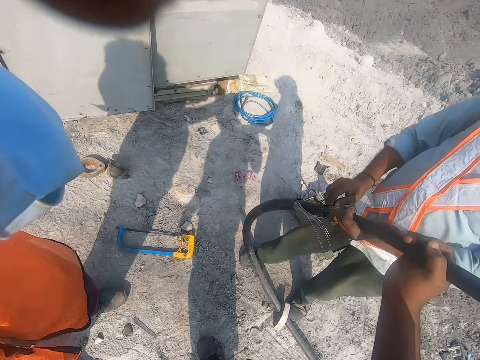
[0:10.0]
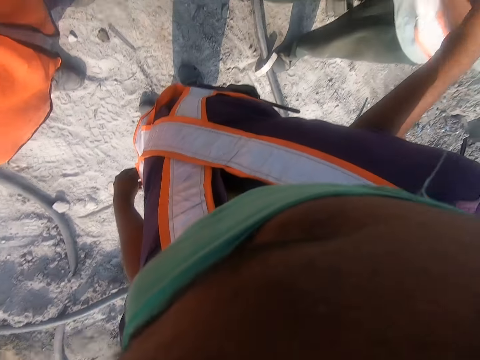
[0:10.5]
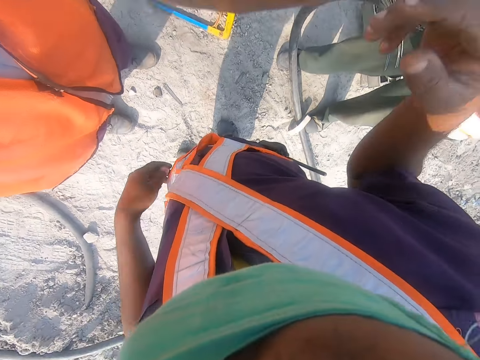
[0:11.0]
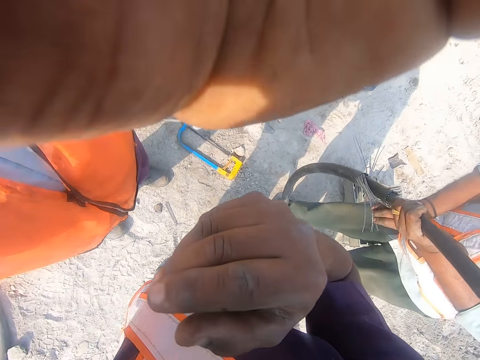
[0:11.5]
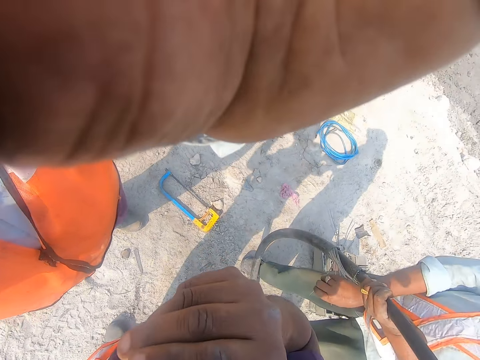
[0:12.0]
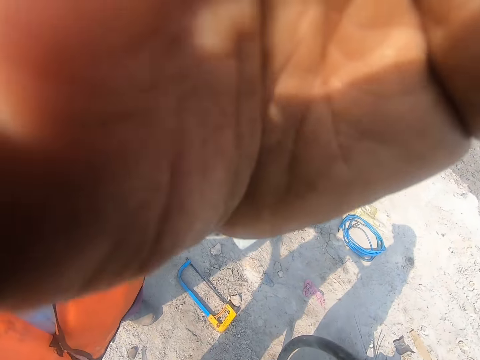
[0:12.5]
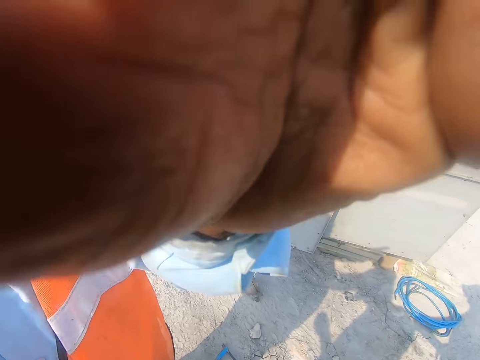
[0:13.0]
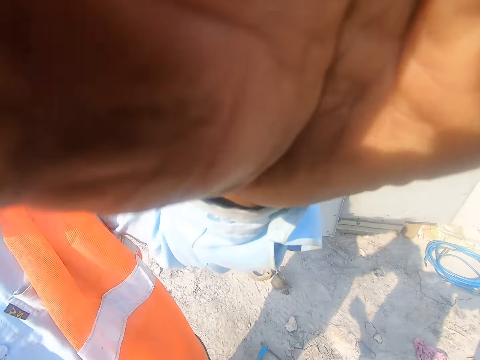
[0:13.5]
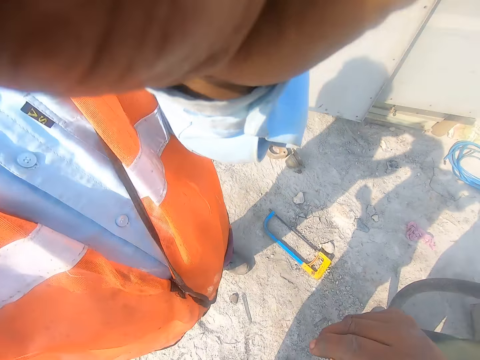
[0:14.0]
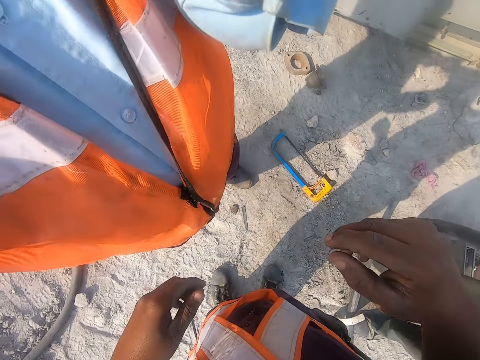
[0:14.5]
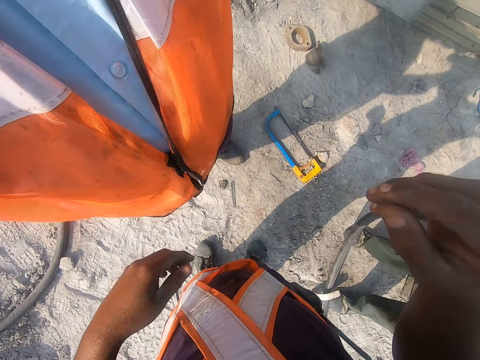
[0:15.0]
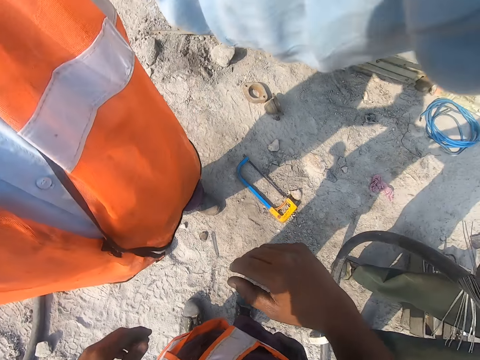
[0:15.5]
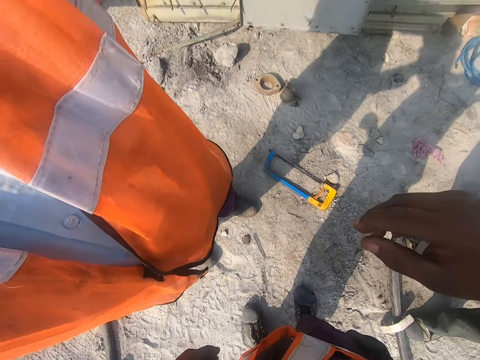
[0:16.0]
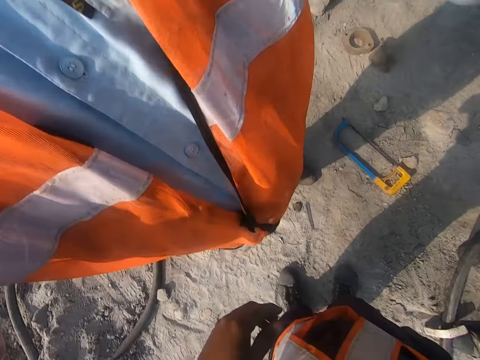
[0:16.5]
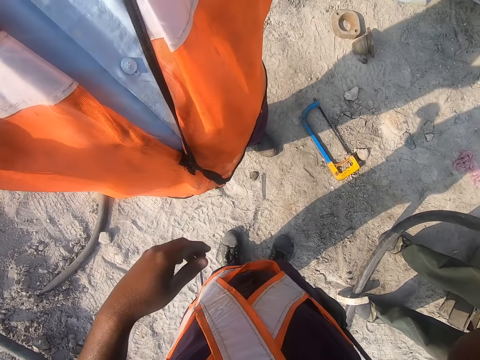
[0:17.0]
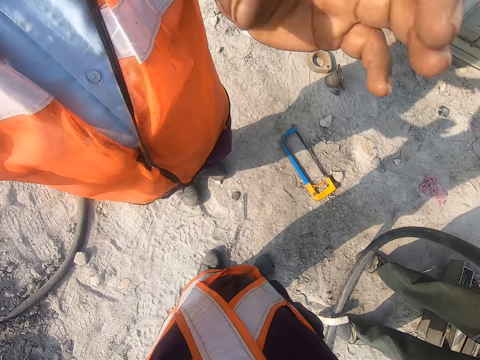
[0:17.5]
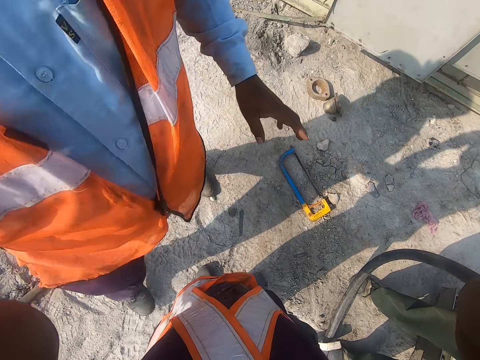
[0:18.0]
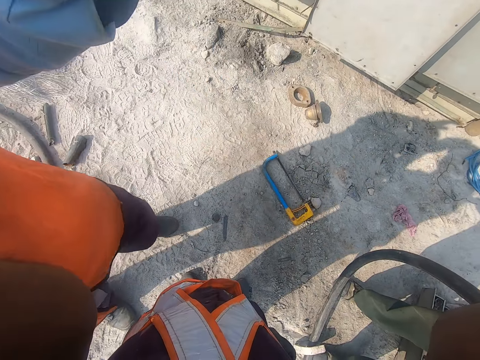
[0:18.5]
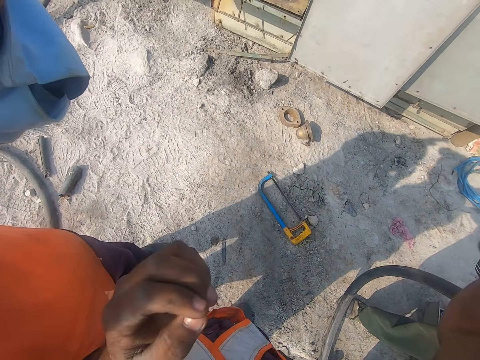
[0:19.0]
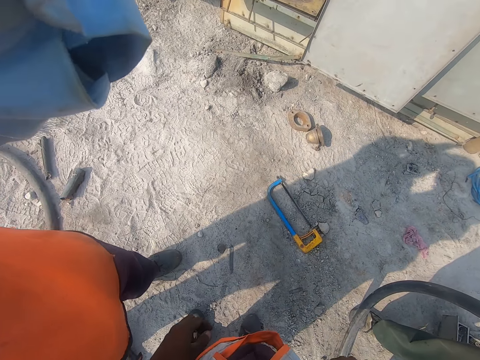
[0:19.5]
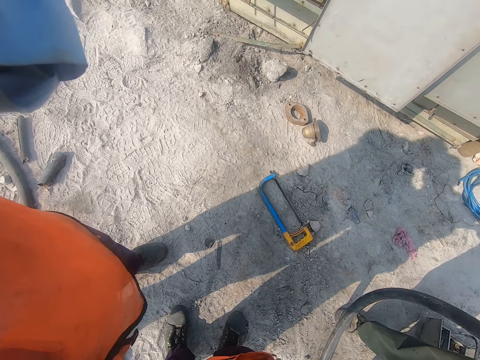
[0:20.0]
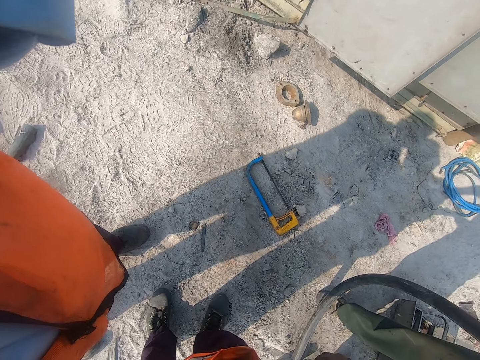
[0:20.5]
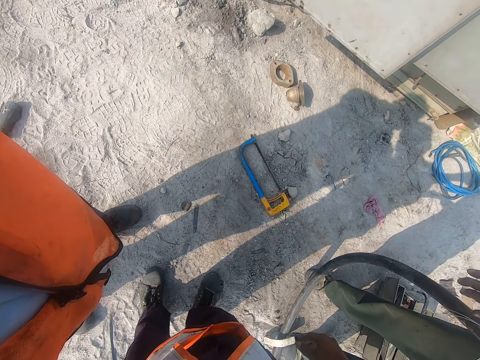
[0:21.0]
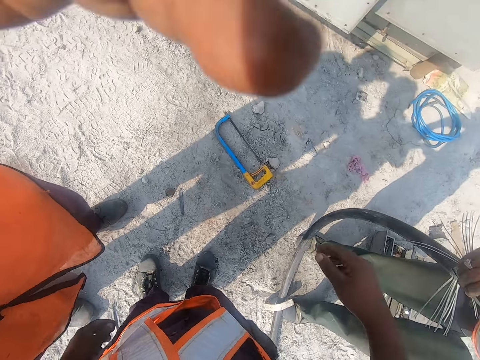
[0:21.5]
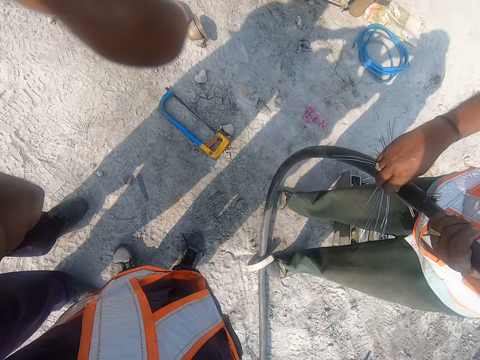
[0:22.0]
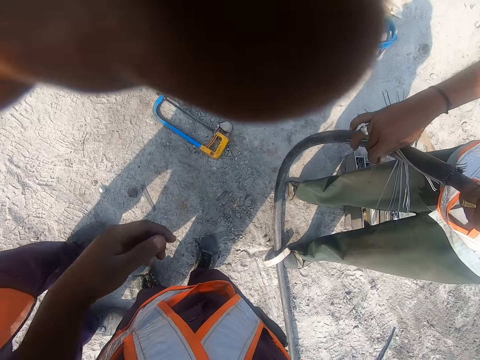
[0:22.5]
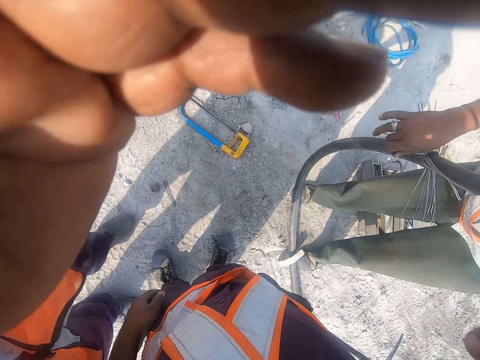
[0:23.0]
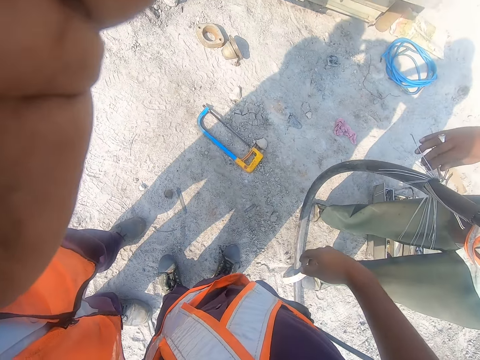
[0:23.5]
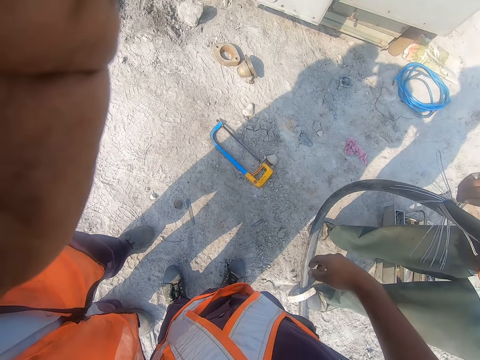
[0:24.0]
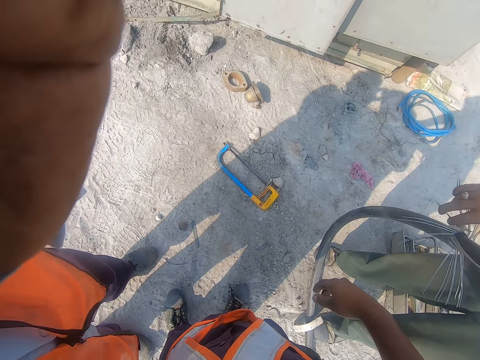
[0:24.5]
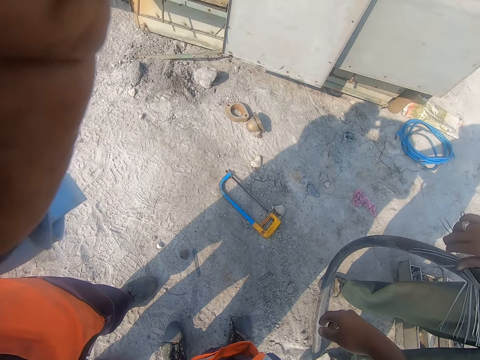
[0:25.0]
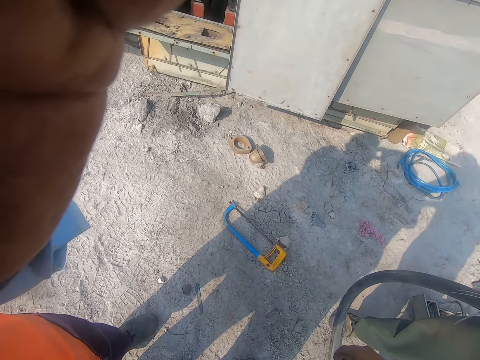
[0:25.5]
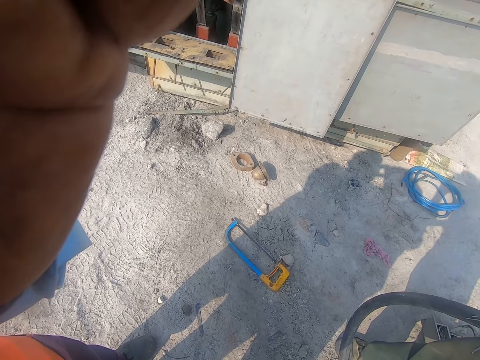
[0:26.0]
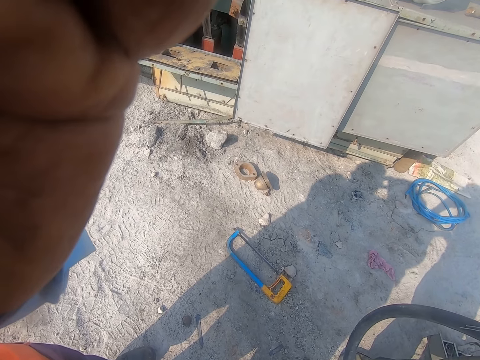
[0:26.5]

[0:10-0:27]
The camera wearer converses with a man and another man. A man puts the camera on the camera wearer. The man adjusts the camera for the camera wearer. The second man fixes the wire on the pipe.

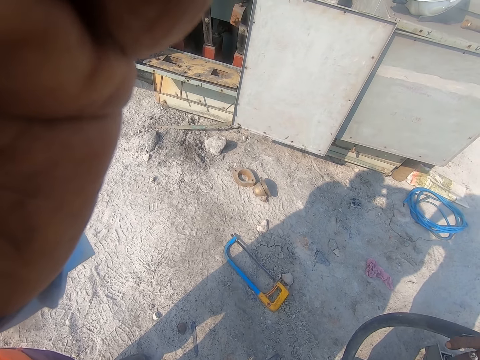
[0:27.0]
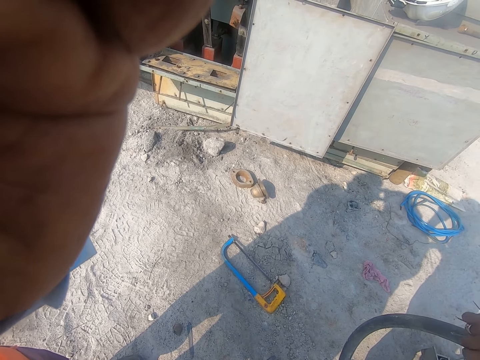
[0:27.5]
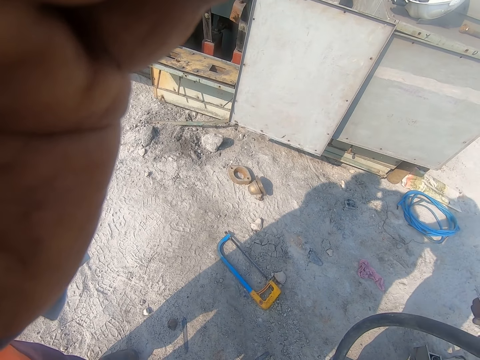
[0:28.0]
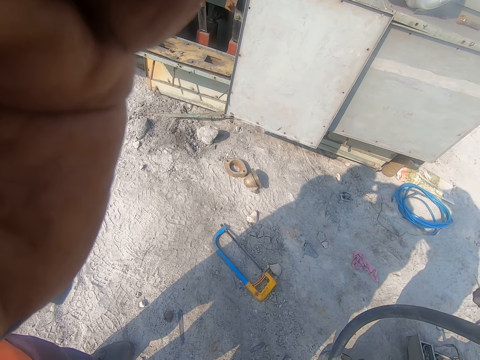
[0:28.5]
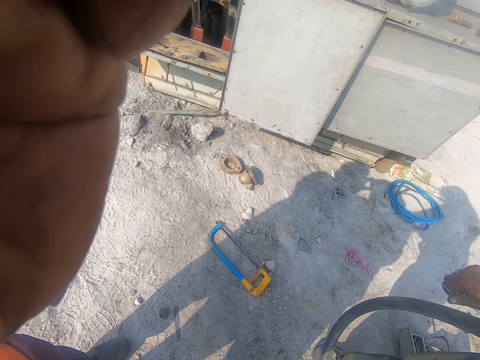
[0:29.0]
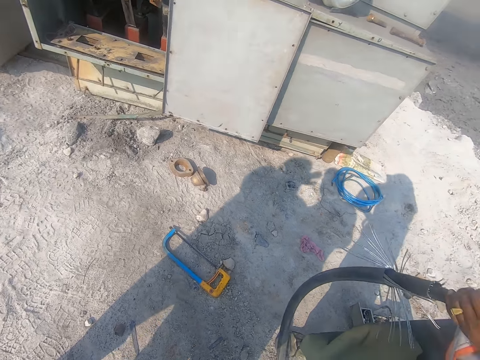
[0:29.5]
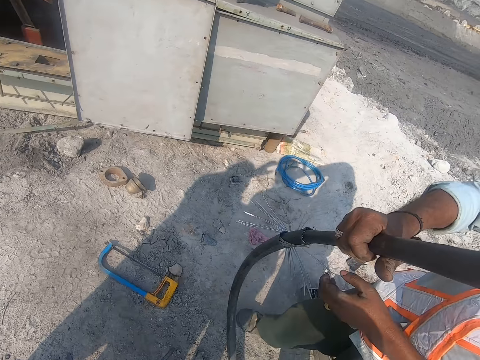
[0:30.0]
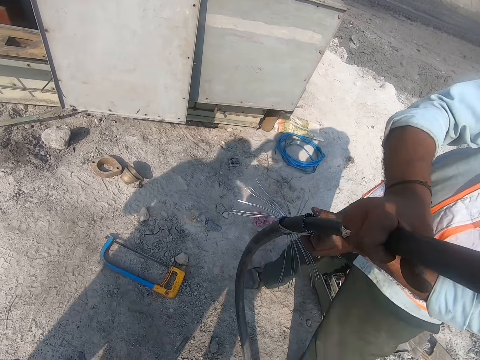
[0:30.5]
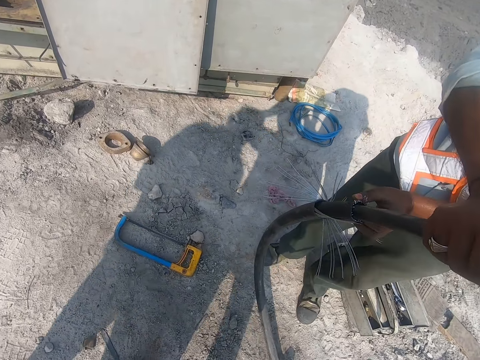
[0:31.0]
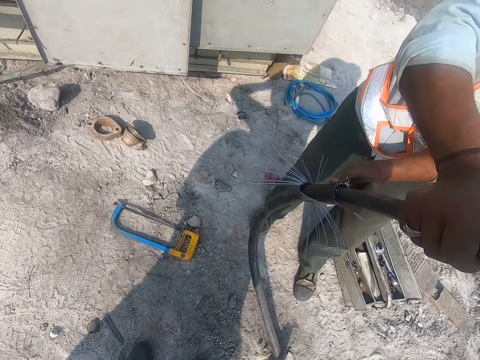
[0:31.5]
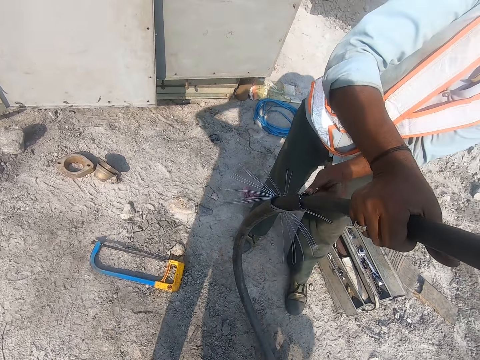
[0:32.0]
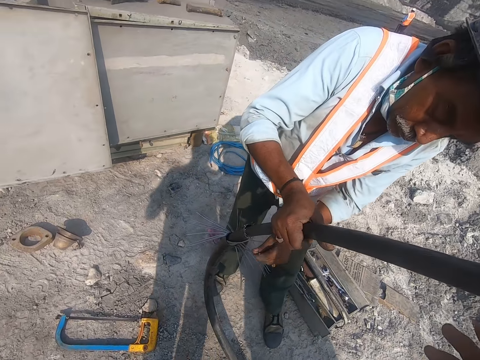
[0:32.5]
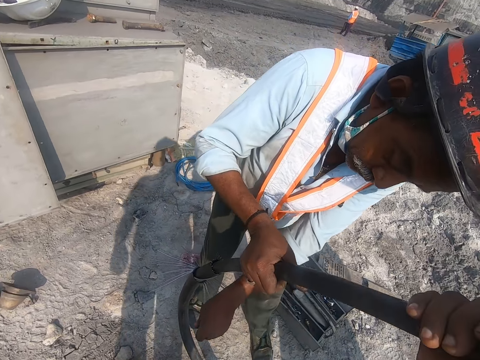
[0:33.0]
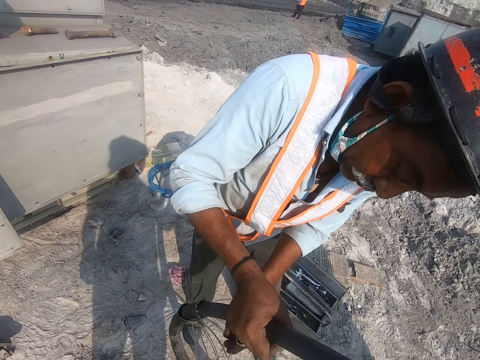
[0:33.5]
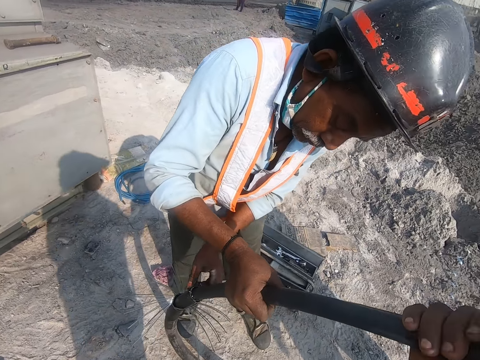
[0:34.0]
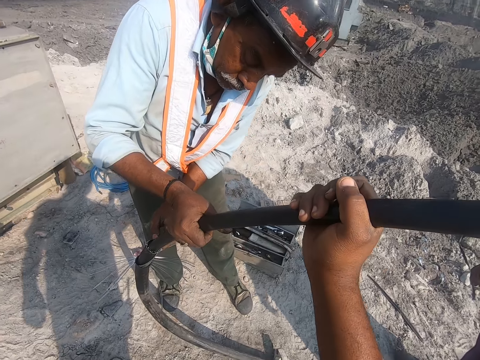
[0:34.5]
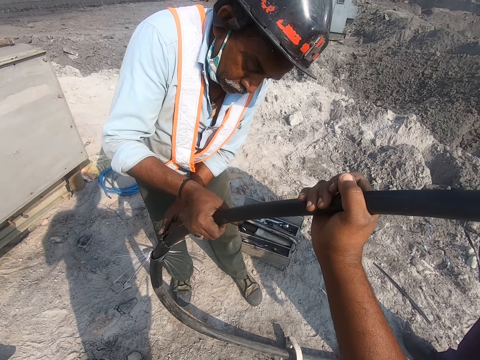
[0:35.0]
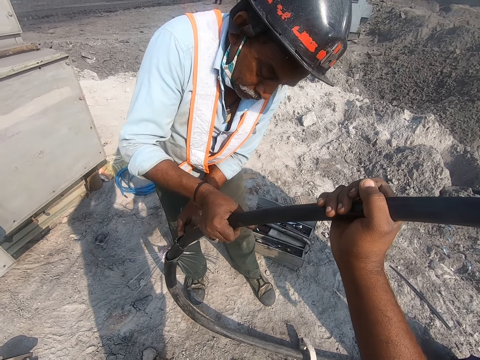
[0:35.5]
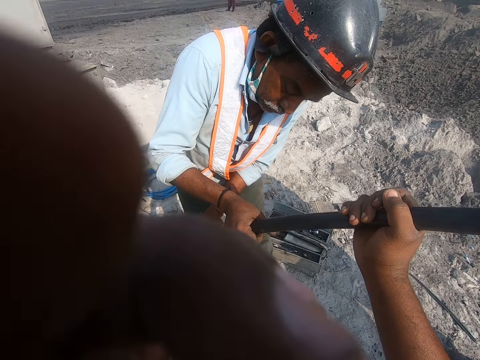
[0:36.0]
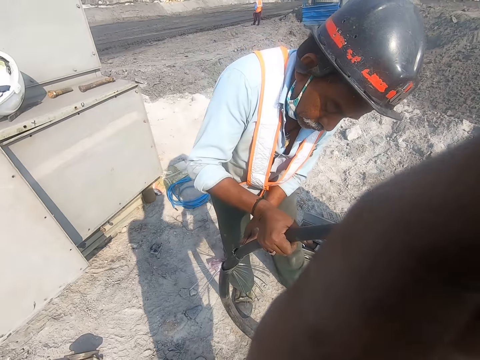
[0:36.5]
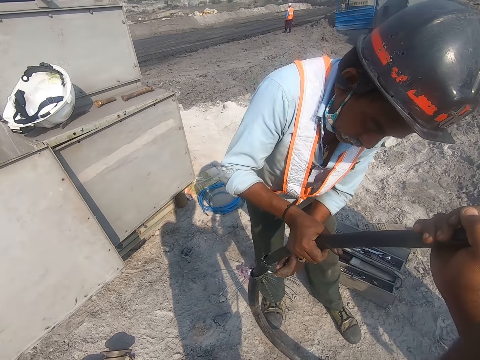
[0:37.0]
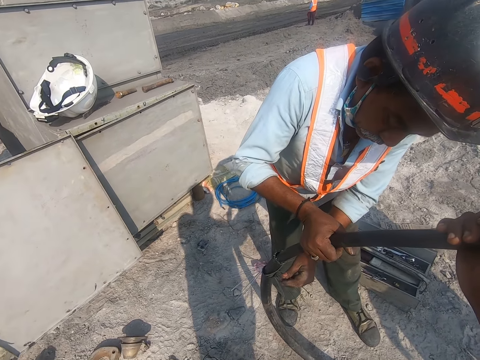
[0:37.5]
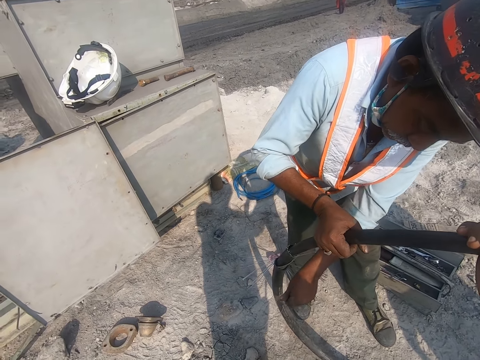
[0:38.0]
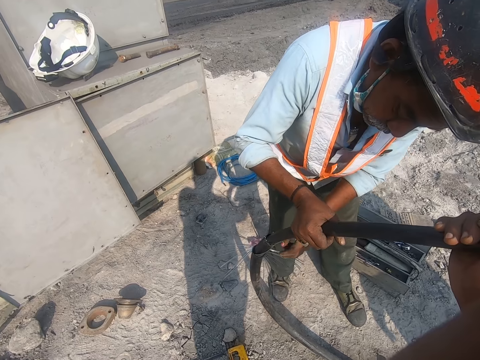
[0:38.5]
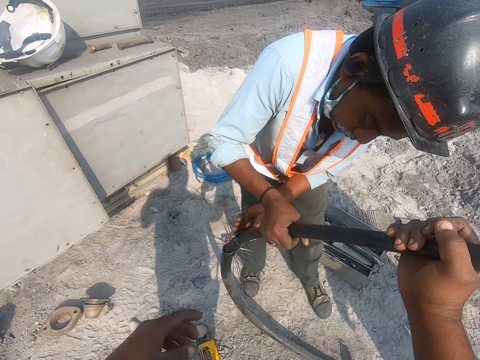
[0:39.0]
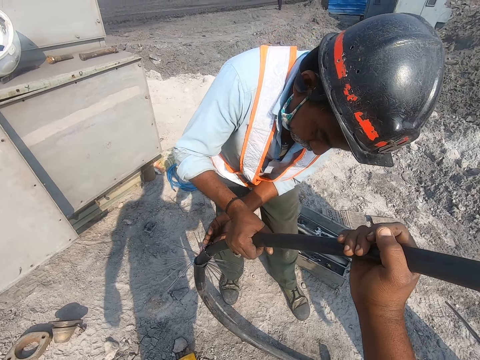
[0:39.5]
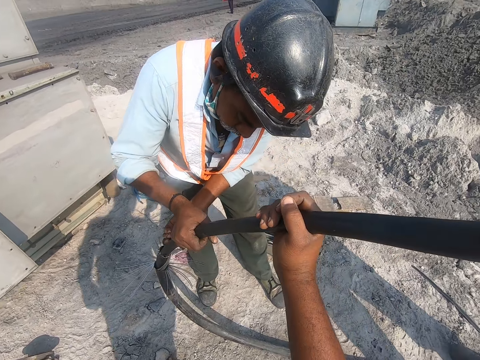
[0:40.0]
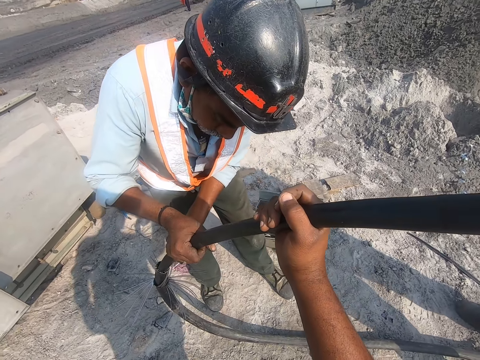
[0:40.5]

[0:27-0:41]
A man sorts the wires. The camera wearer holds the pipe. They hold the wire with the man.
